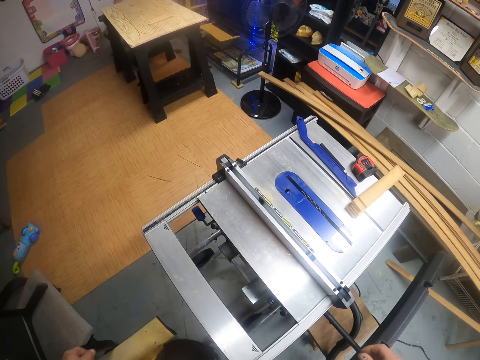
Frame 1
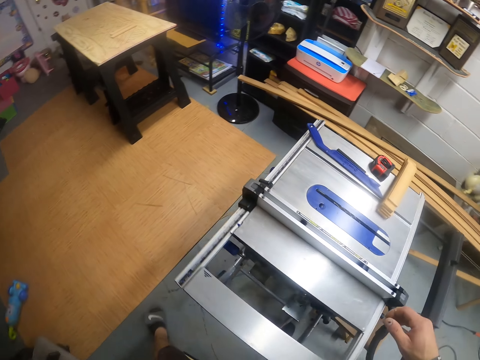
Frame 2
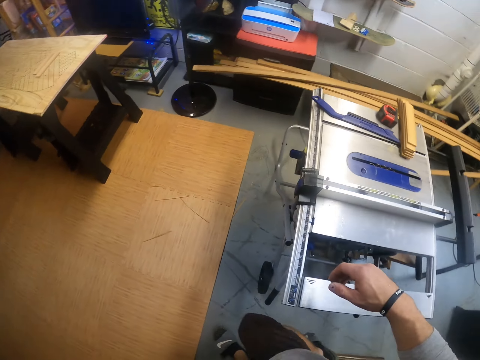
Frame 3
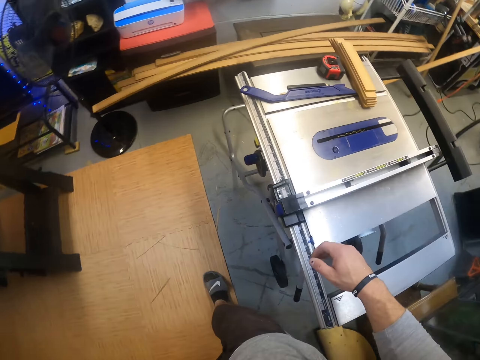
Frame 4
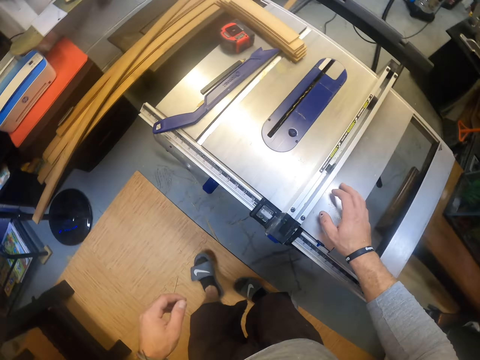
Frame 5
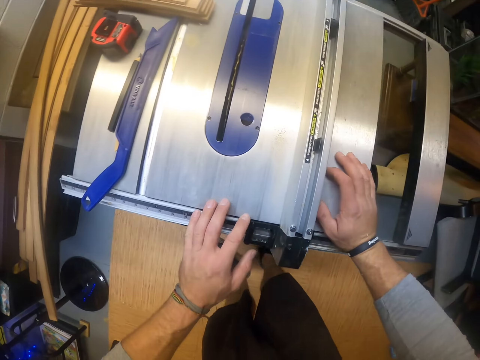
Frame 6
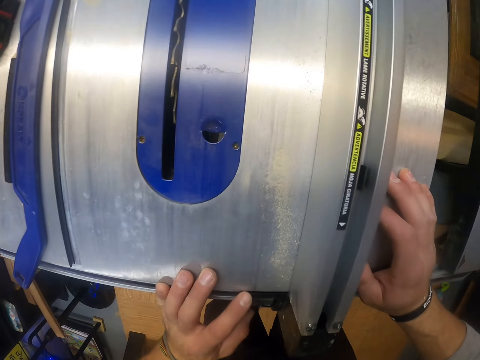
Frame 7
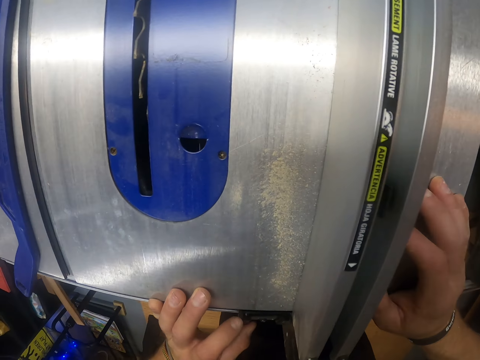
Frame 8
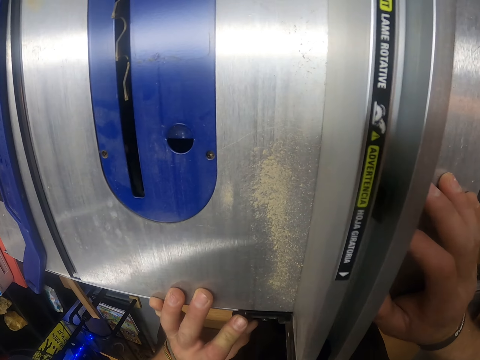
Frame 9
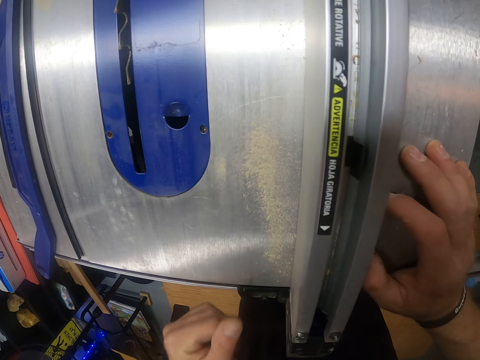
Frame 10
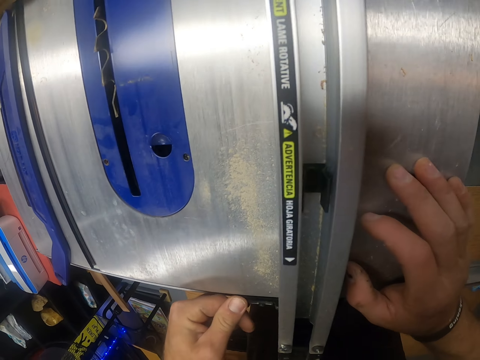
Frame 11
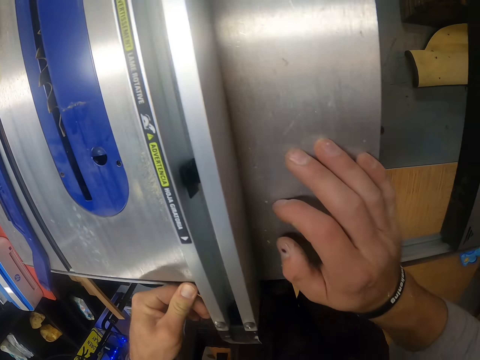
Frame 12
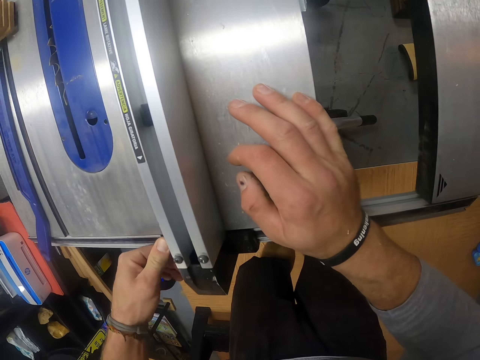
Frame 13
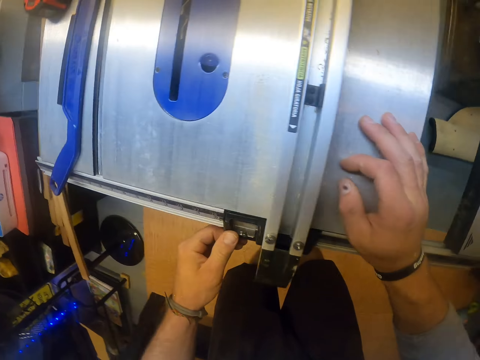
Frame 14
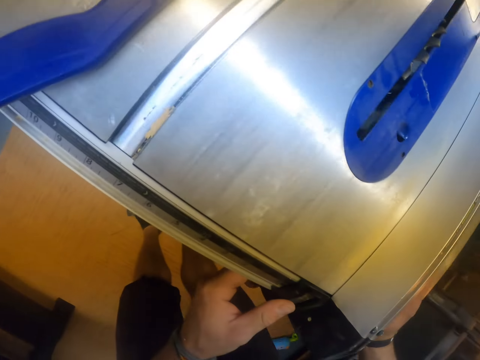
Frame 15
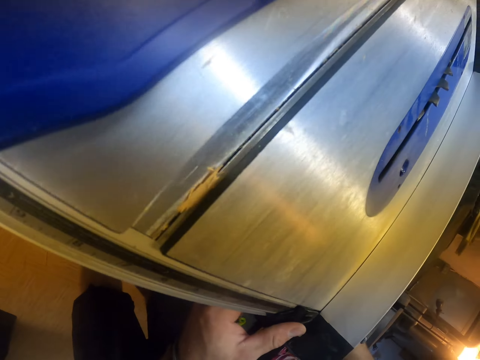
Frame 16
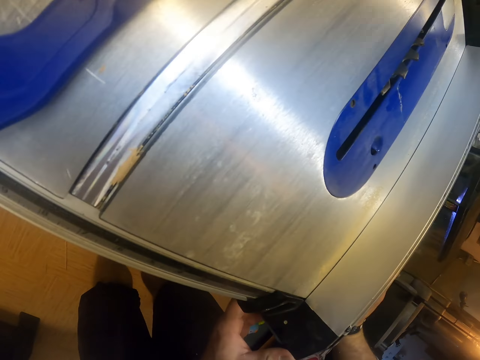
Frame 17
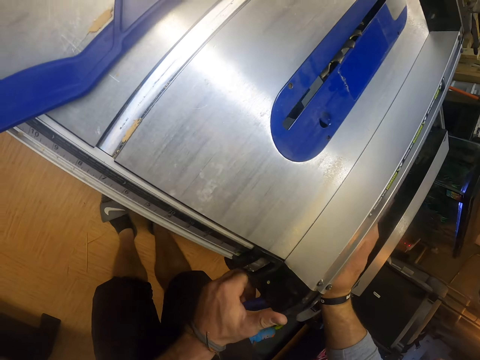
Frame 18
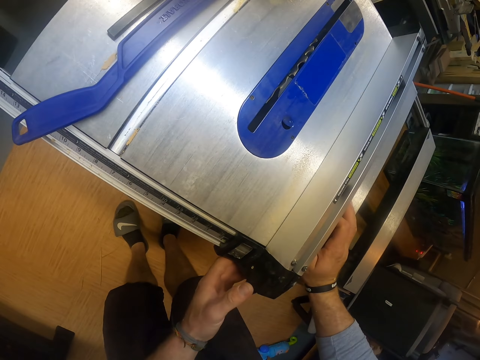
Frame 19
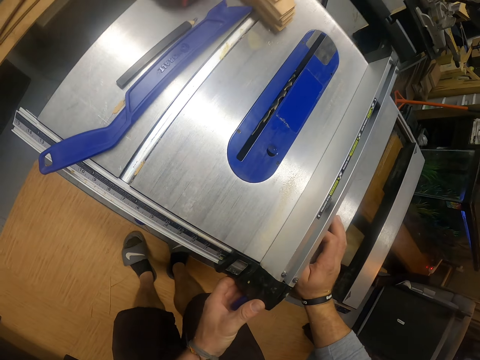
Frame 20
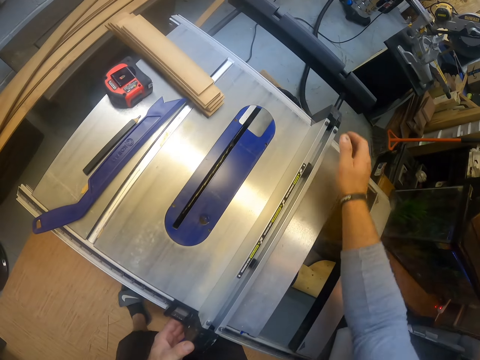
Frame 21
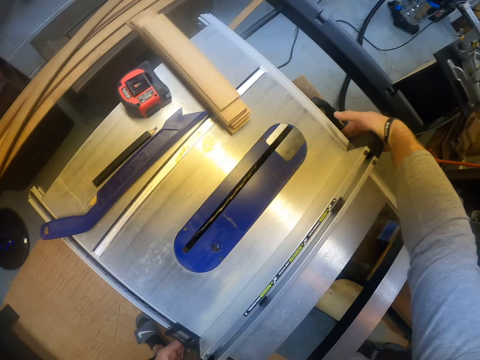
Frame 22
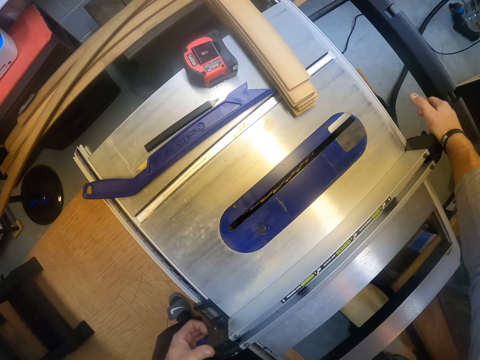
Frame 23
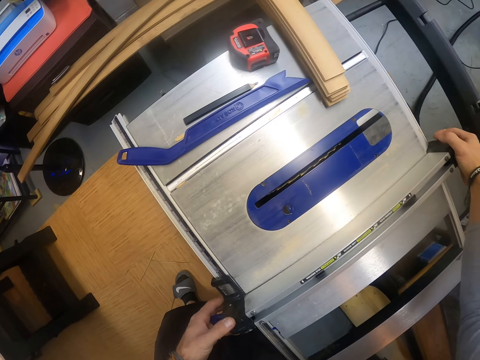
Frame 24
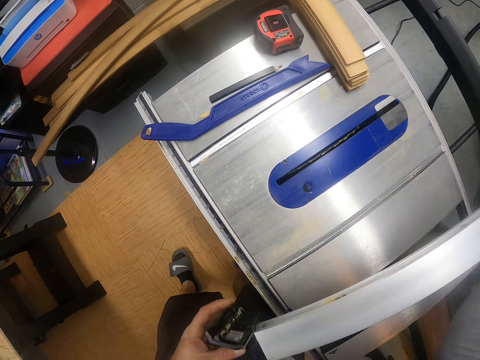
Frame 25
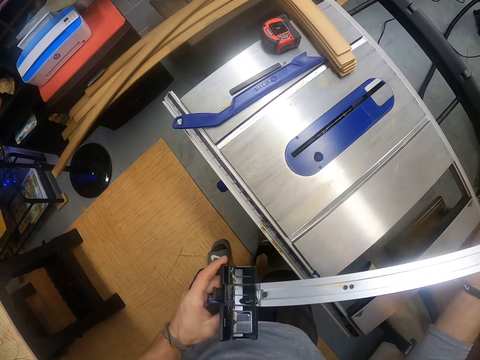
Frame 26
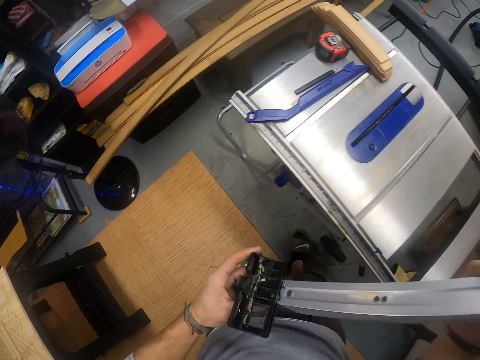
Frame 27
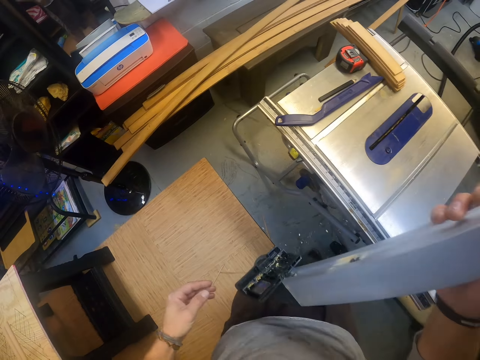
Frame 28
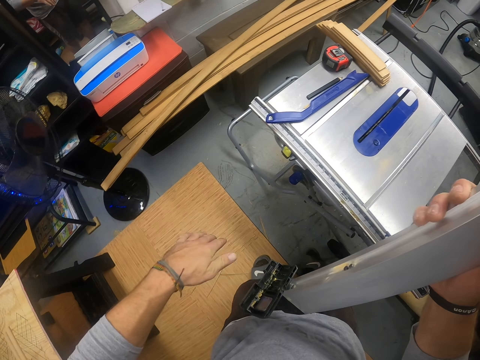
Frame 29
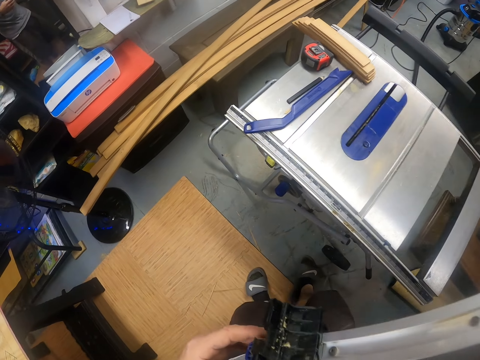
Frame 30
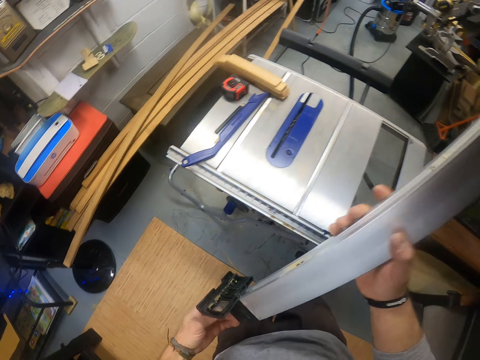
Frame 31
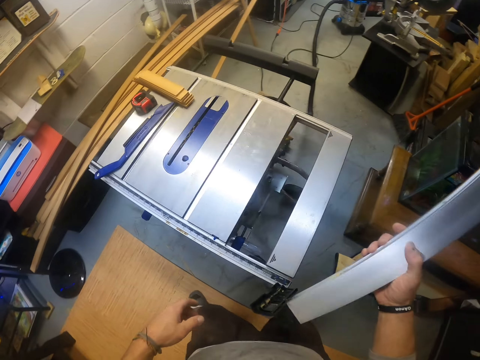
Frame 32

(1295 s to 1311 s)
The camera wearer touches the wood cutting machine or table saw with his right hand. He touches the wood cutting machine with his left hand. He stares at the table saw. He removes a part of the wood cutting machine with both hands. He stares at the part of the table saw. He cleans the part of the wood cutting machine with his left hand.

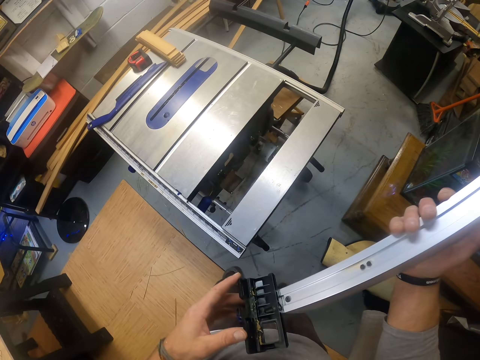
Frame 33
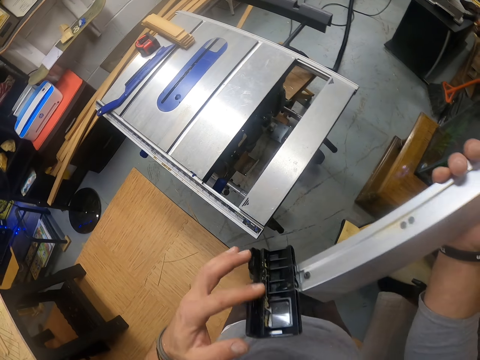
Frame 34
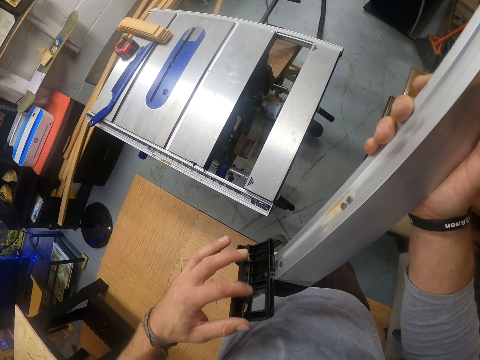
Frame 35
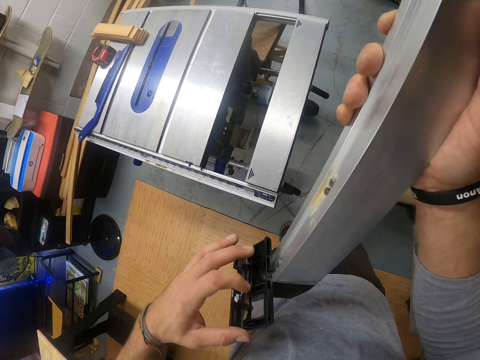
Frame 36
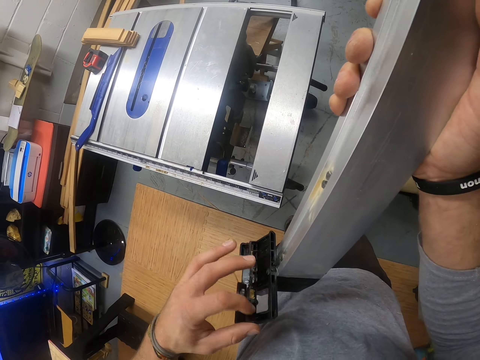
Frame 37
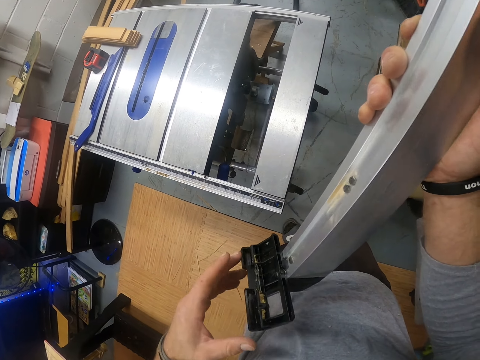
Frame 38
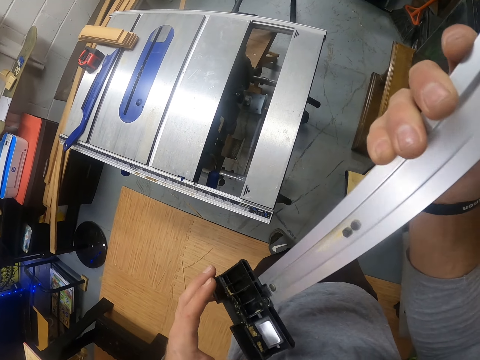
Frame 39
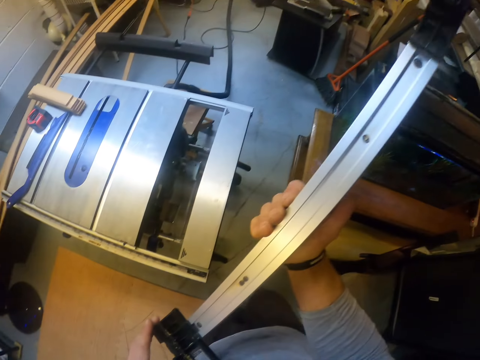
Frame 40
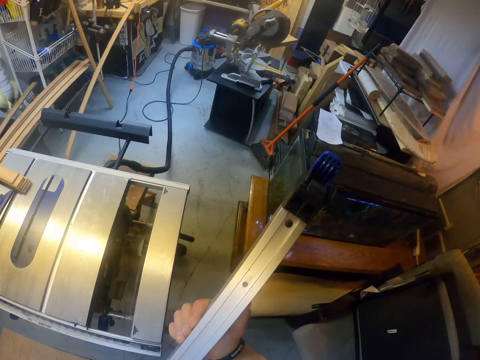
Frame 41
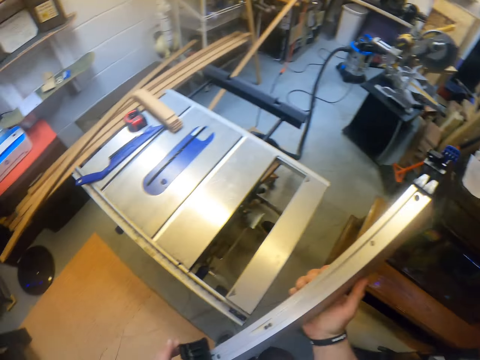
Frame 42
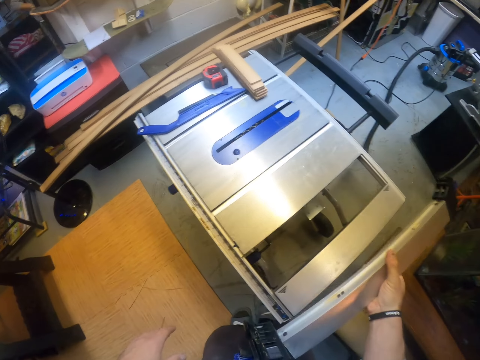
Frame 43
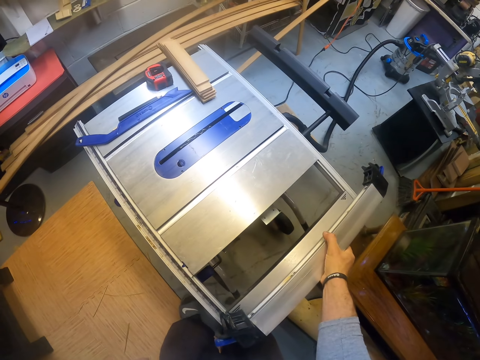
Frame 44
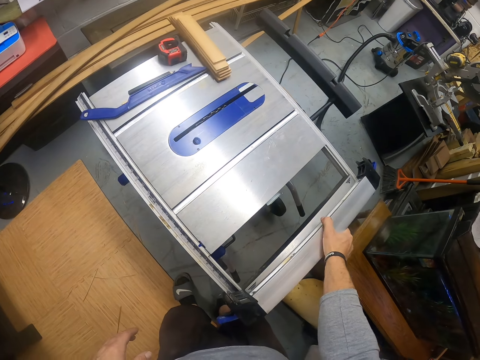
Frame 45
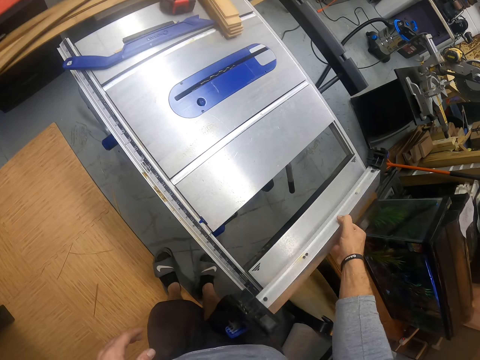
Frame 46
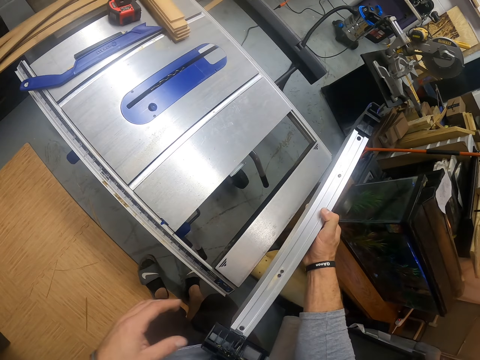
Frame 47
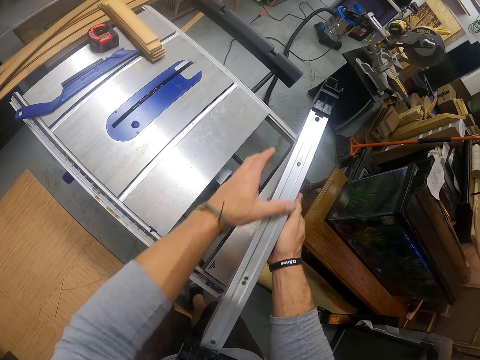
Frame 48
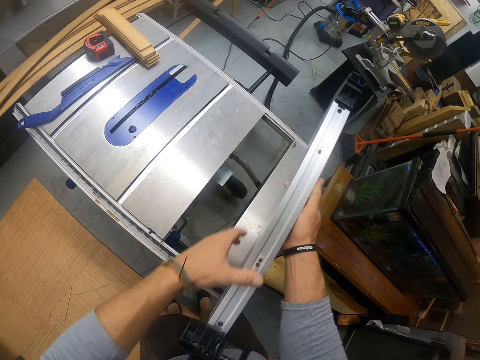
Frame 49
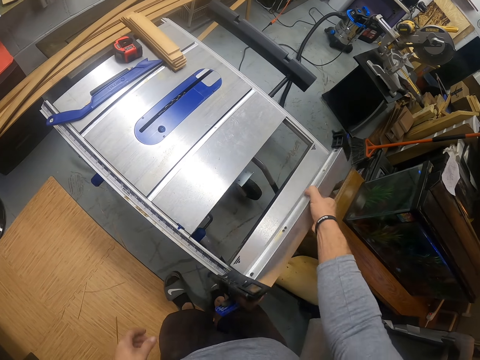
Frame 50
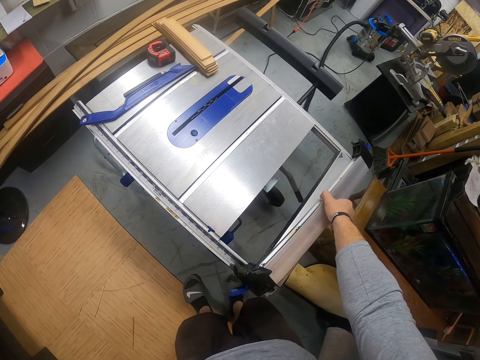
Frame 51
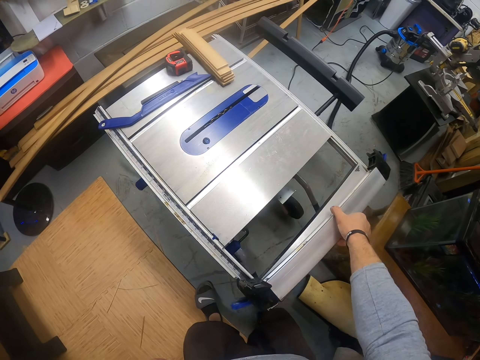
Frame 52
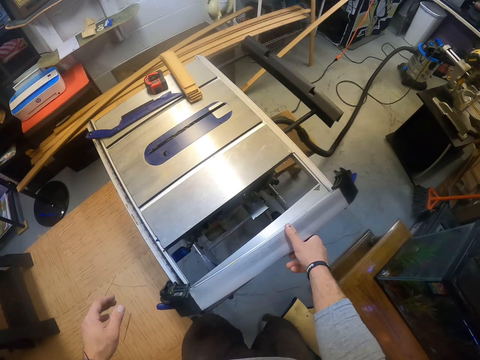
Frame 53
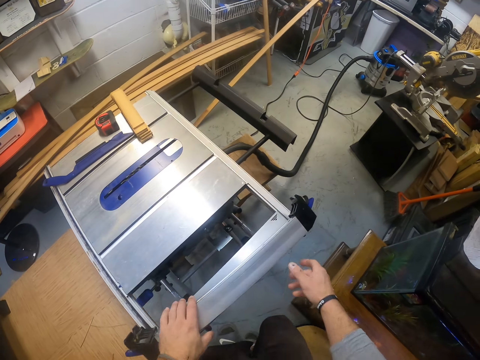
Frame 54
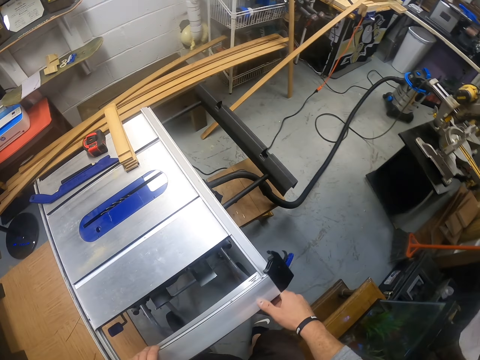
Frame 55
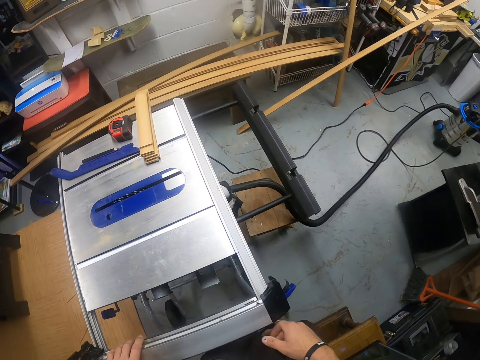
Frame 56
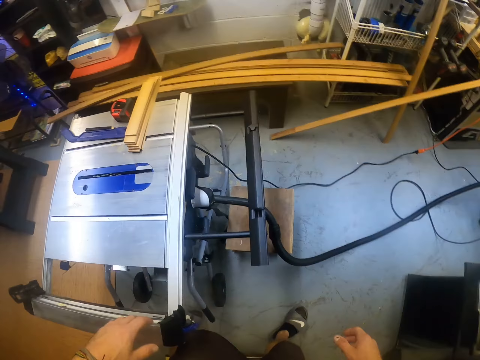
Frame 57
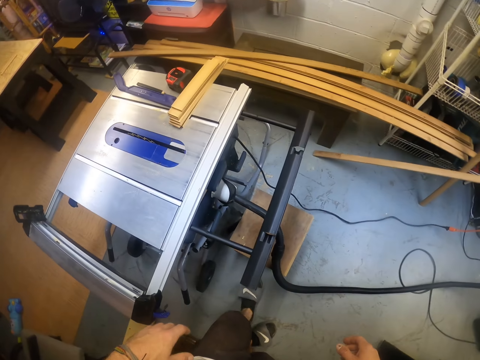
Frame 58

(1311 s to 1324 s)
The camera wearer wipes the part of the table saw or wood cutting machine. He stares at the part of the table saw. He drops the part of the wood cutting machine on the wood cutting machine with his right hand. He lifts the part of the wood cutting machine with his right hand. He stares at the part of the table saw. He cleans the part of the wood cutting machine with his left hand. He drops the part of the wood cutting machine on the wood cutting machine with his right hand. He moves the part of the wood cutting machine on the wood cutting machine with both hands. He walks around the table saw.
